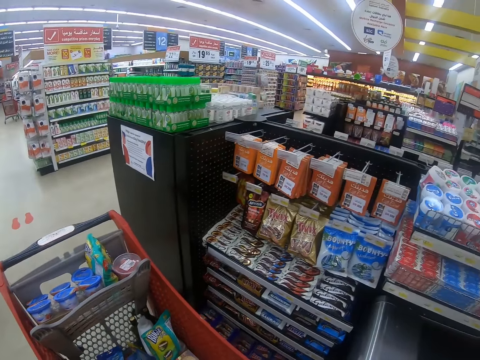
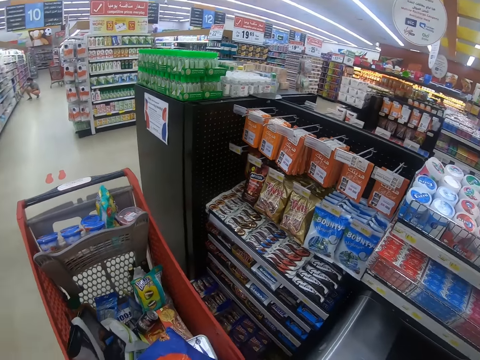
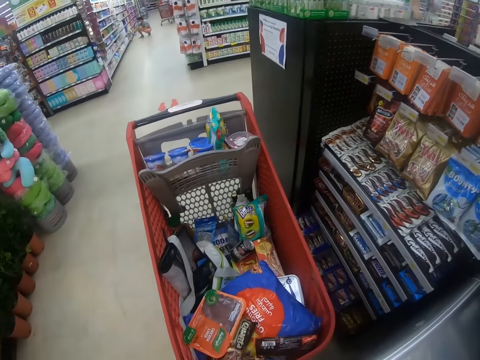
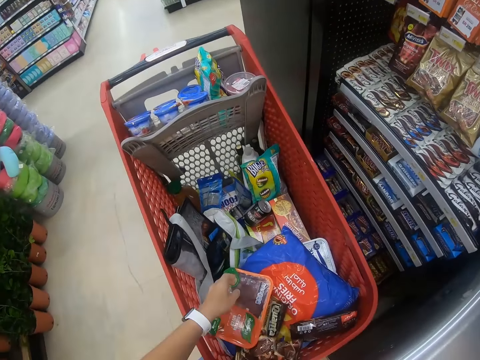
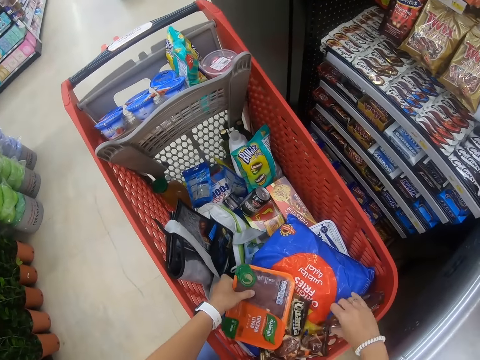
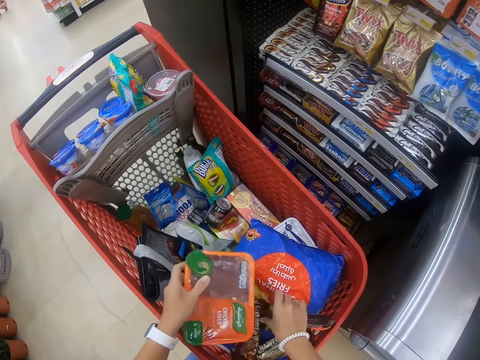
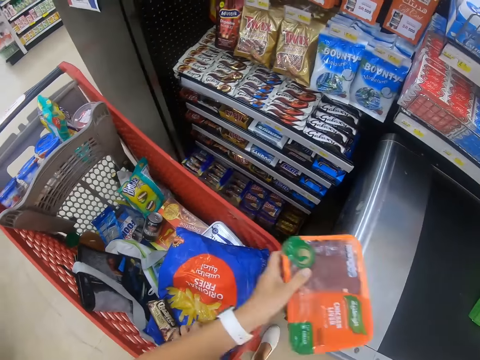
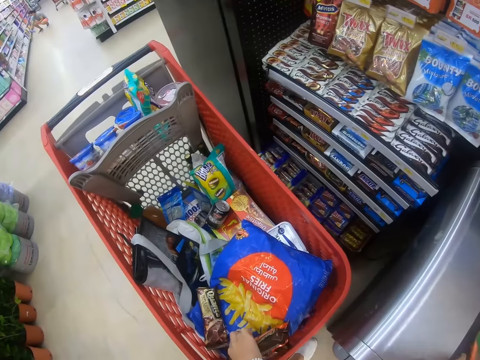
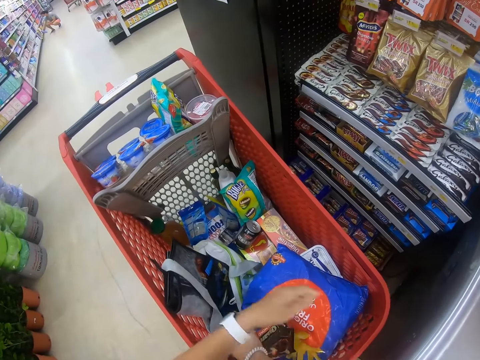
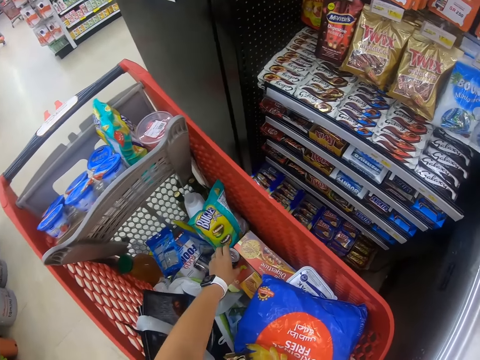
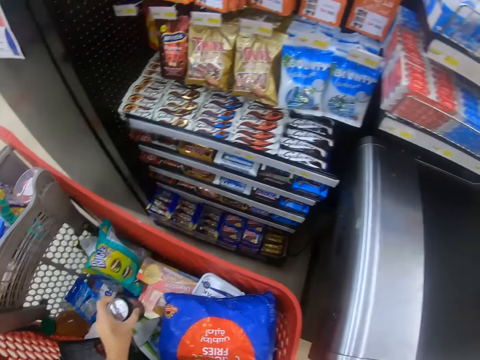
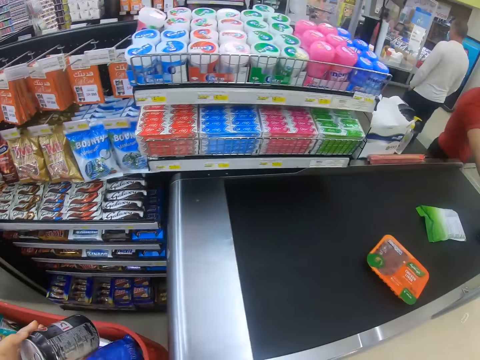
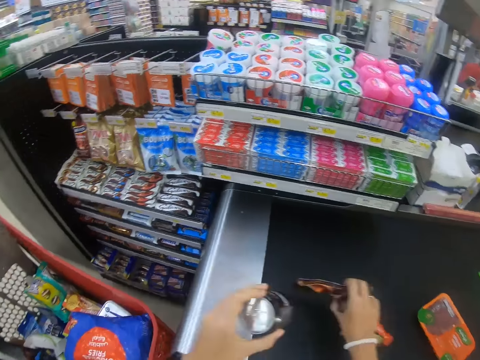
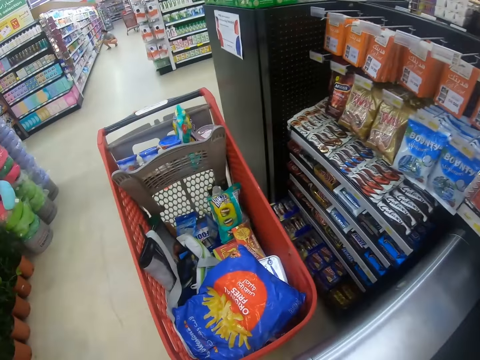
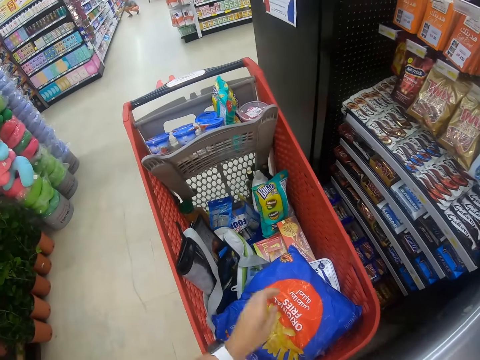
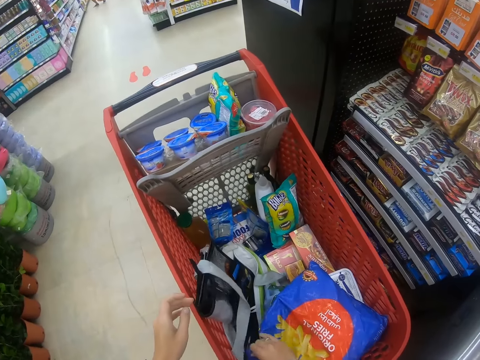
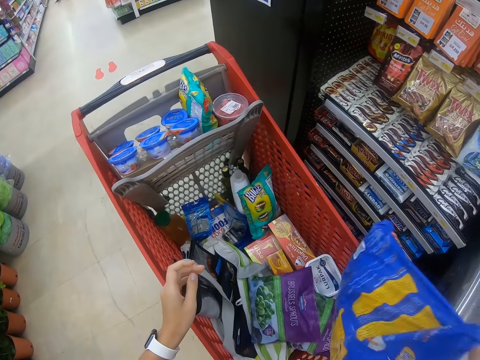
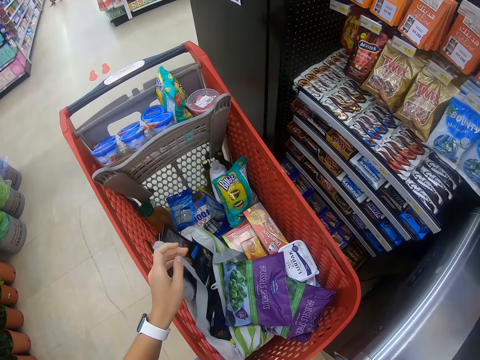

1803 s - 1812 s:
The camera wearer puts the packet on the counter. They pick the packet from the trolley. They put the packet on the cashier counter. They pick the bottle or soda can from the trolley, and put the bottle on the cashier counter. They pick the packet. They pick the bottle from the trolley.

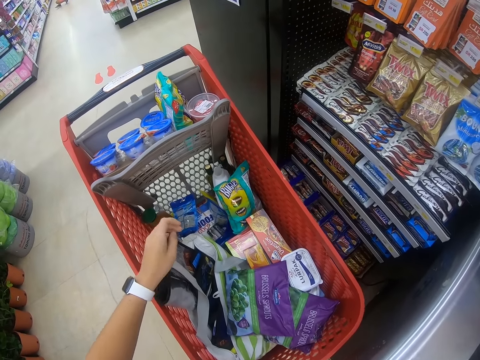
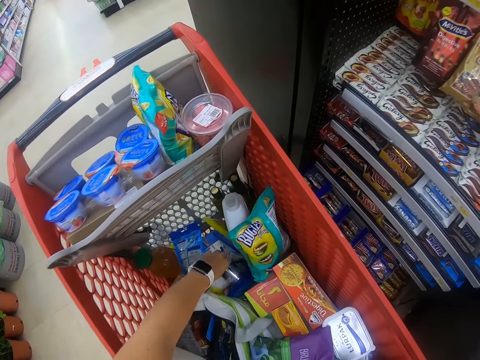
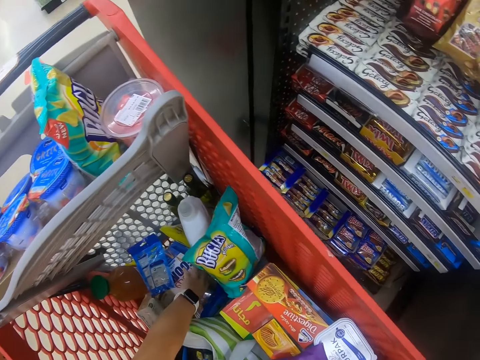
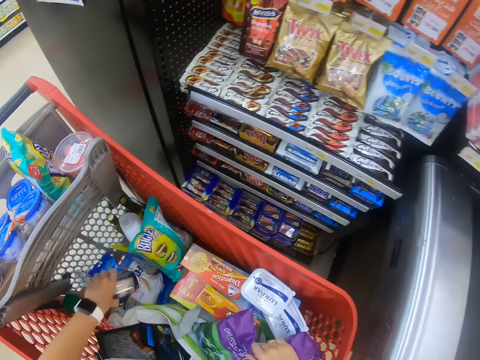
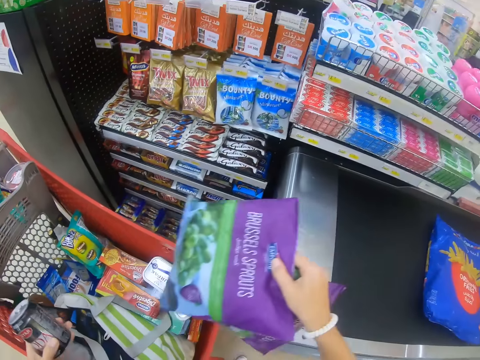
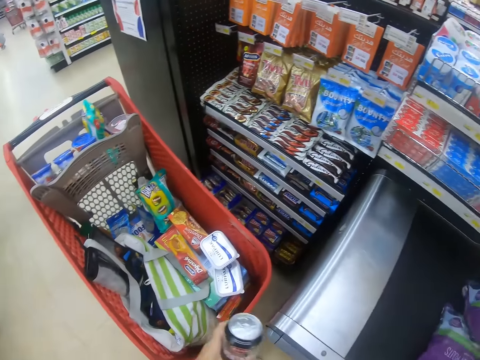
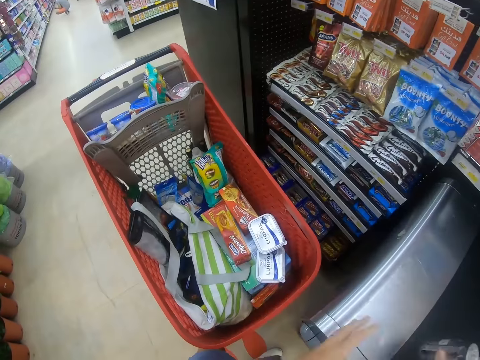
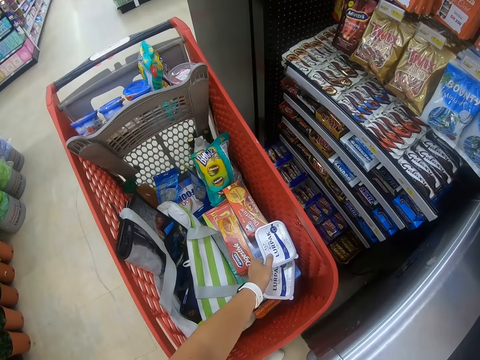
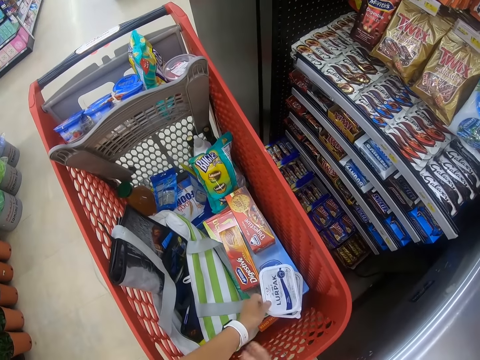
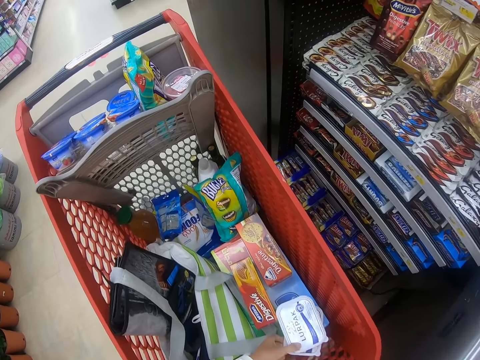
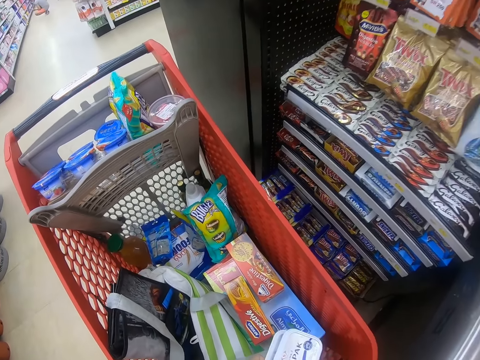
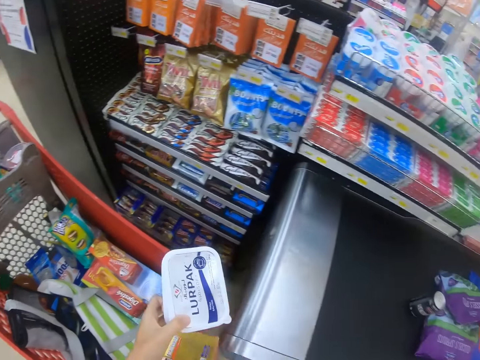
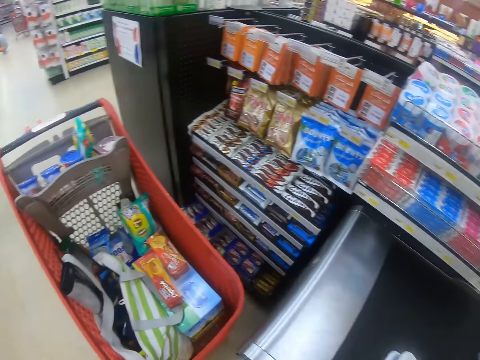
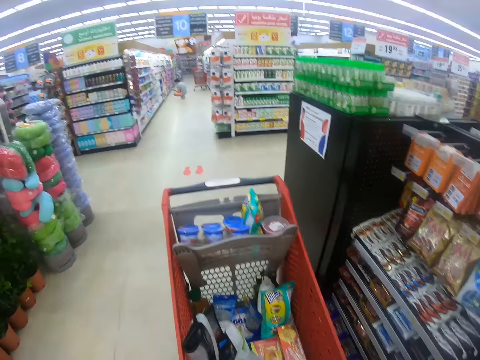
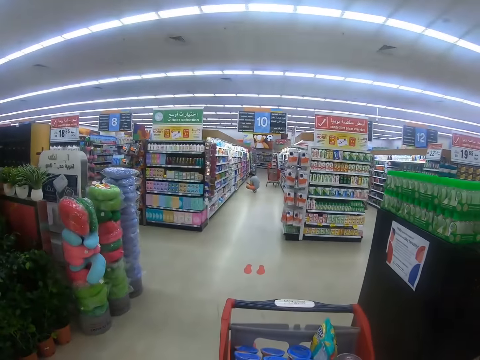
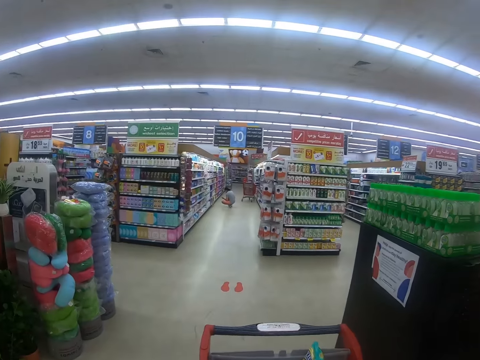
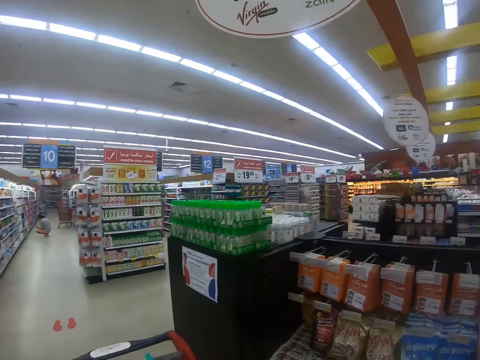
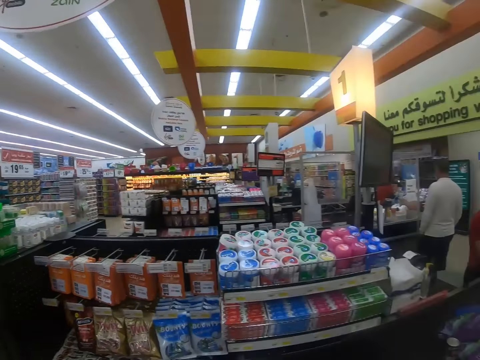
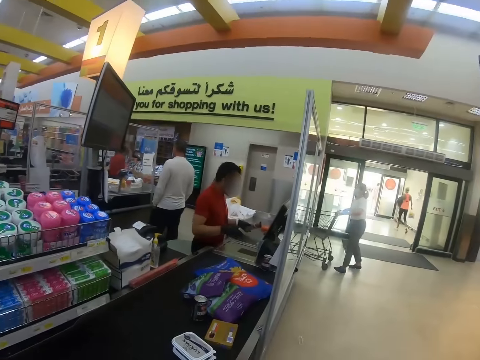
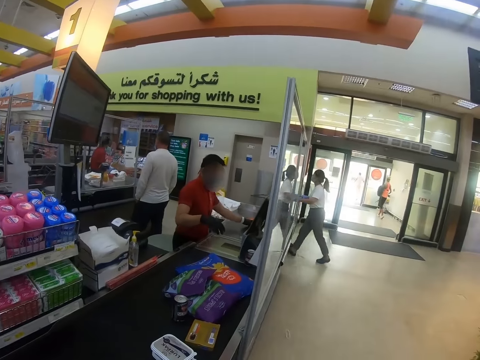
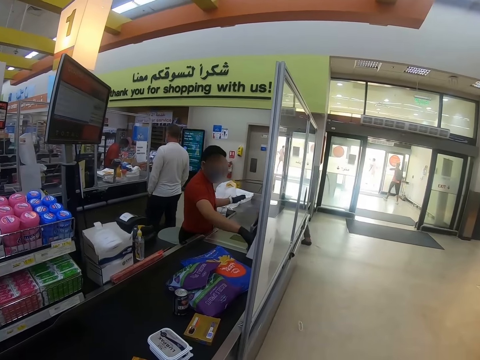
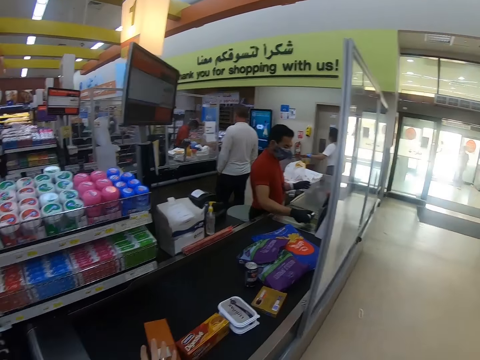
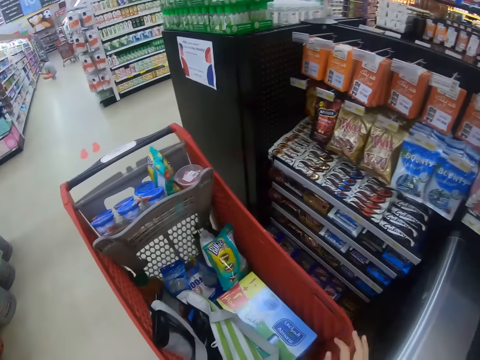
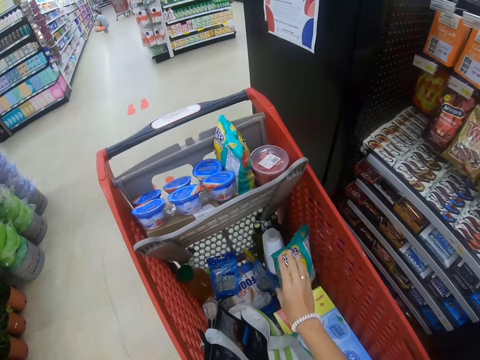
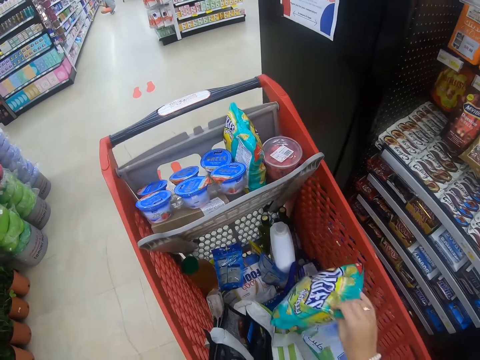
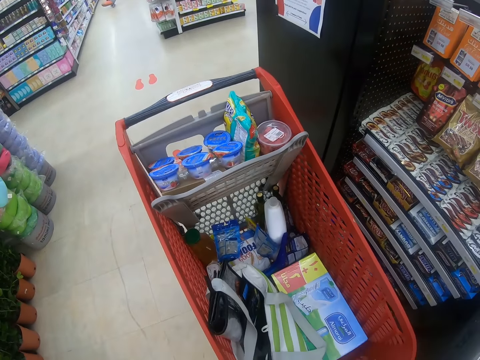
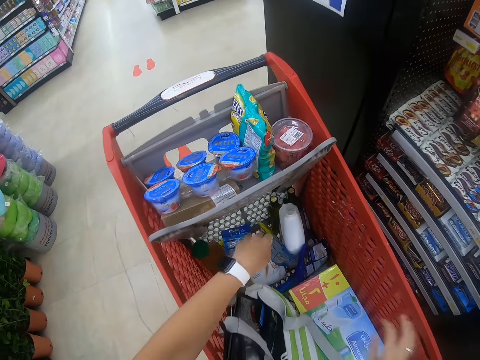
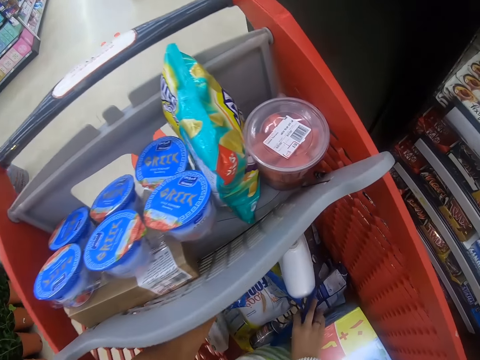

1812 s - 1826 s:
The camera wearer places something on the cashier counter. They pick a soda can from the trolley. They pick the packets from the trolley. They put the packets on the cashier counter. They put the bottle on the cashier counter. They pick the packets from the trolley. They put the packets on the cashier counter. They look around the supermarket. A lady pushes the trolley. A man moves the hand. The camera wearer looks around. They pick the packet from the trolley. They put the packet on the cashier counter. They pick the packets from the trolley.

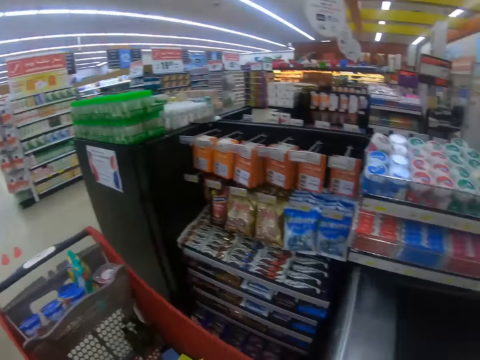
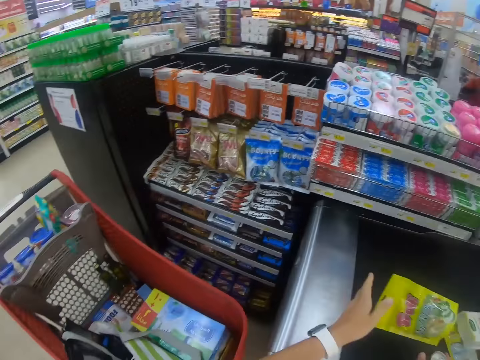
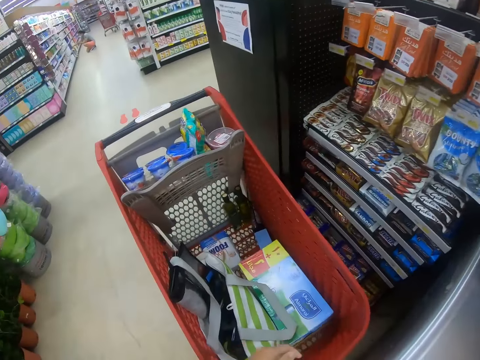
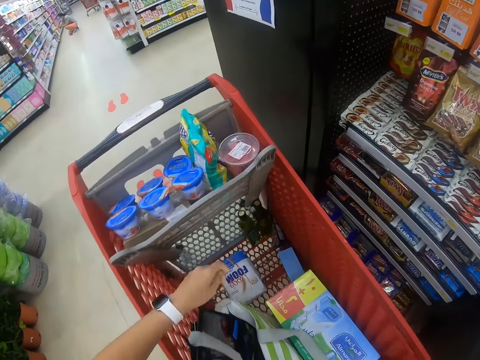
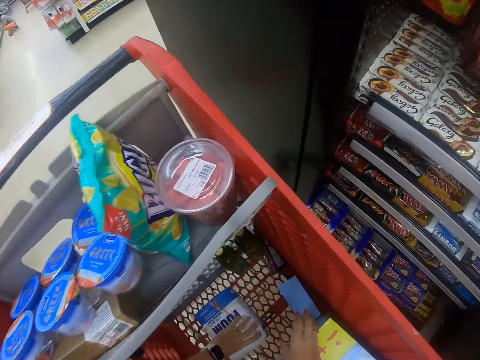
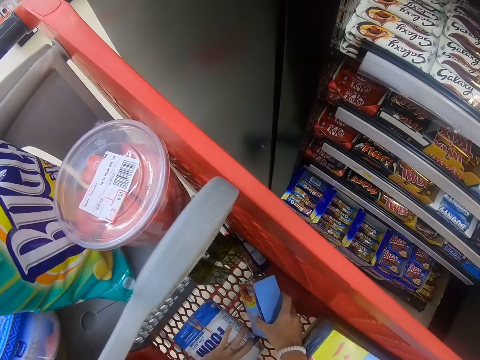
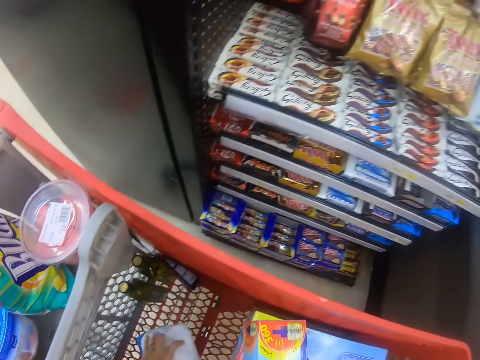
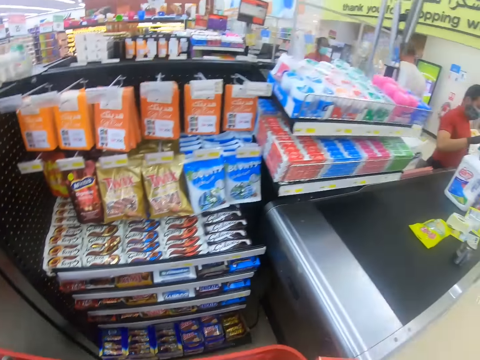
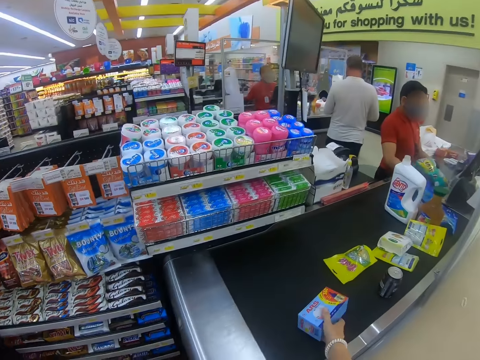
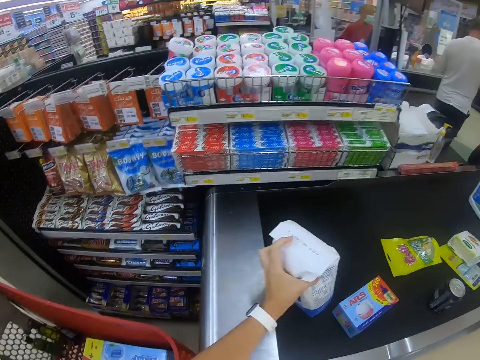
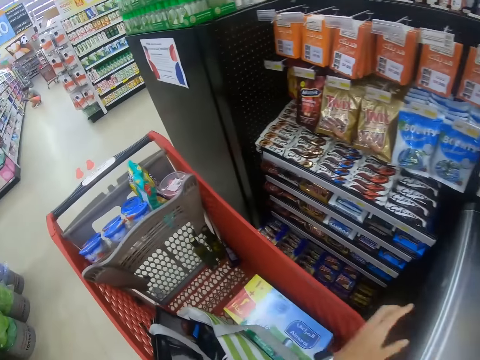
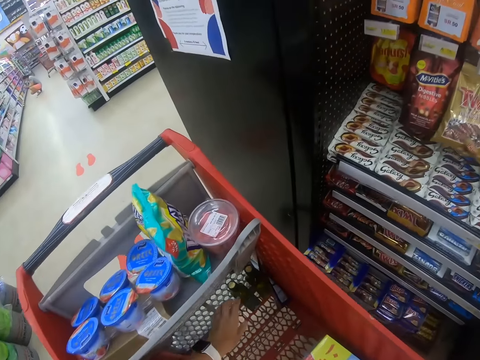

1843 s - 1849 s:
The camera wearer looks around the supermarket. They place something on the cashier counter. They pick the packet from the trolley. They put the packet on the cashier counter. They put the packet on the counter again. They pick the packet.
